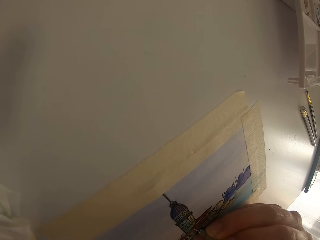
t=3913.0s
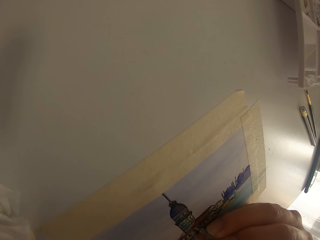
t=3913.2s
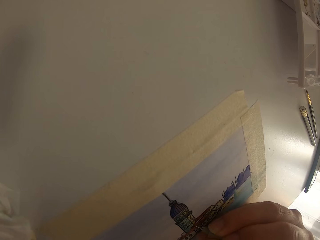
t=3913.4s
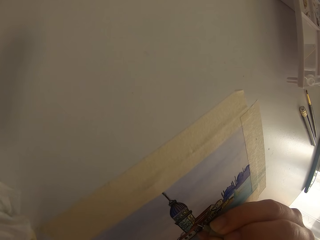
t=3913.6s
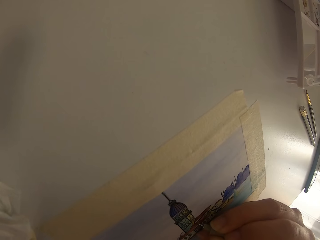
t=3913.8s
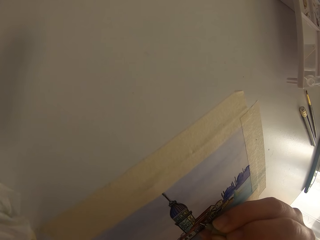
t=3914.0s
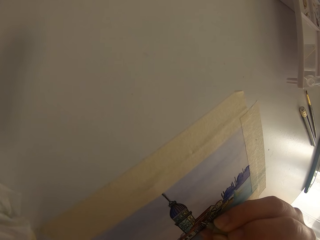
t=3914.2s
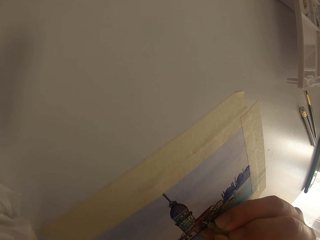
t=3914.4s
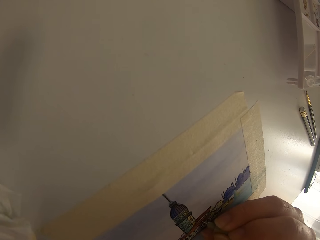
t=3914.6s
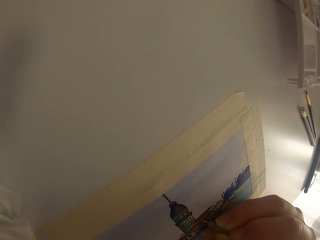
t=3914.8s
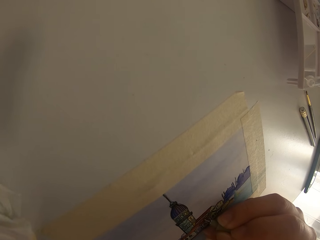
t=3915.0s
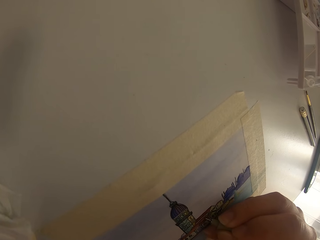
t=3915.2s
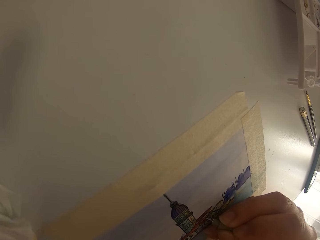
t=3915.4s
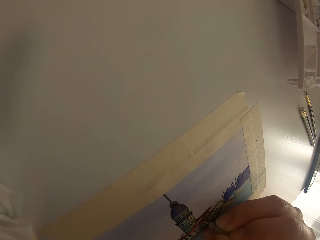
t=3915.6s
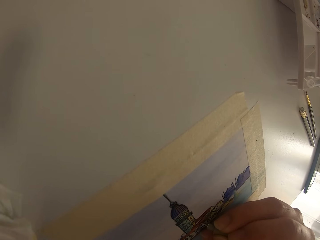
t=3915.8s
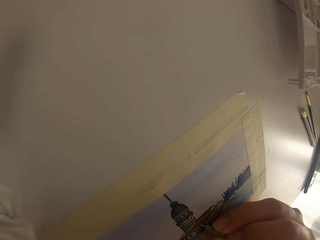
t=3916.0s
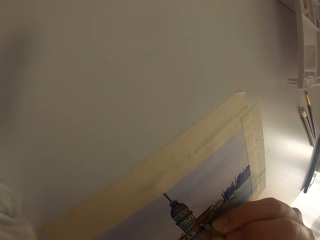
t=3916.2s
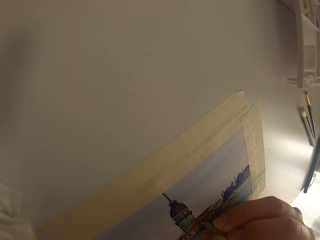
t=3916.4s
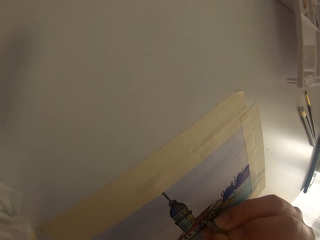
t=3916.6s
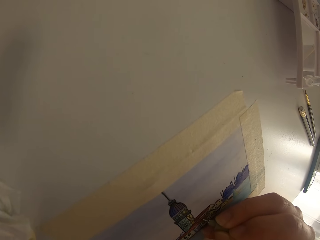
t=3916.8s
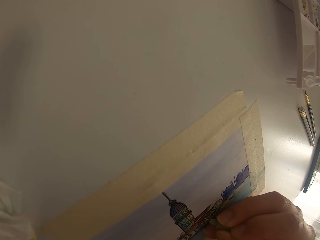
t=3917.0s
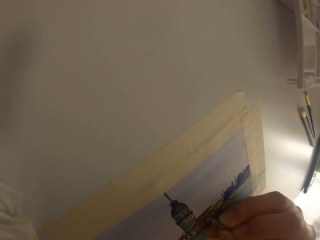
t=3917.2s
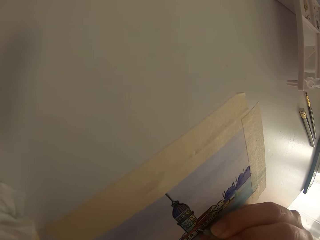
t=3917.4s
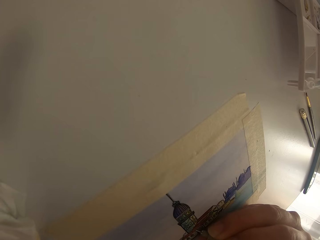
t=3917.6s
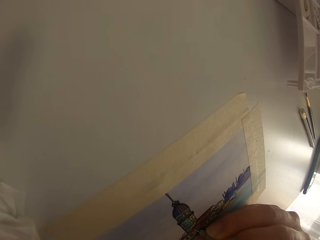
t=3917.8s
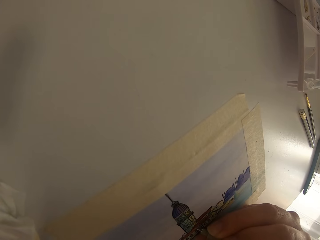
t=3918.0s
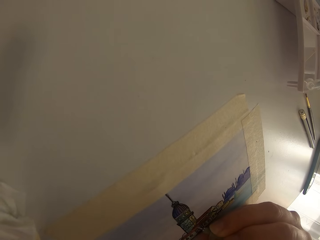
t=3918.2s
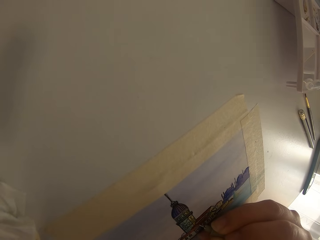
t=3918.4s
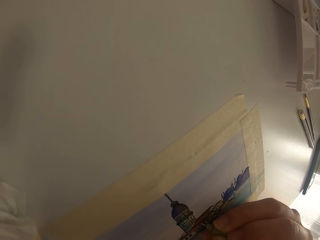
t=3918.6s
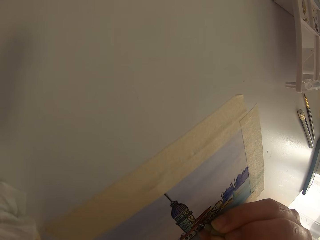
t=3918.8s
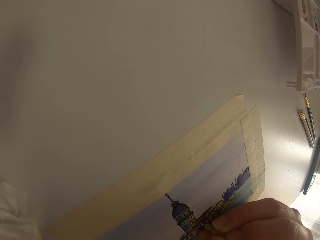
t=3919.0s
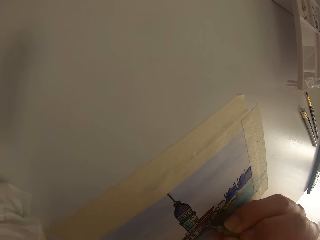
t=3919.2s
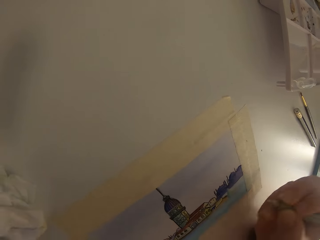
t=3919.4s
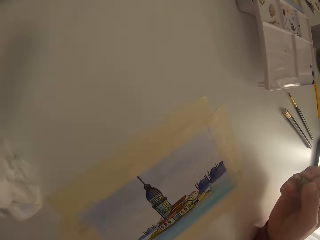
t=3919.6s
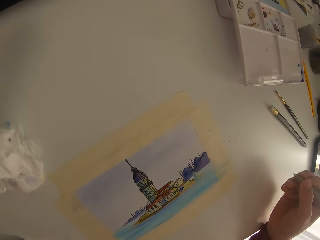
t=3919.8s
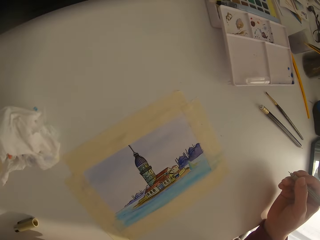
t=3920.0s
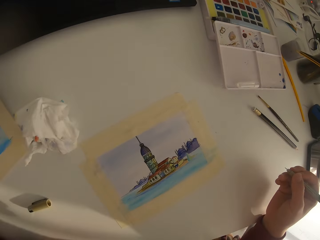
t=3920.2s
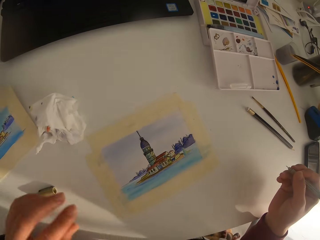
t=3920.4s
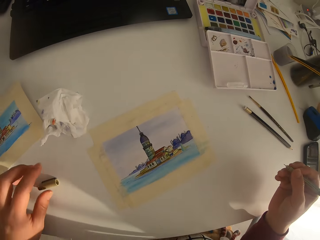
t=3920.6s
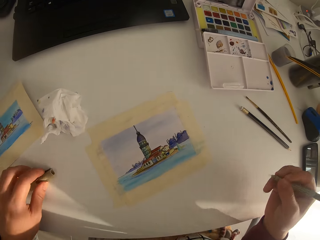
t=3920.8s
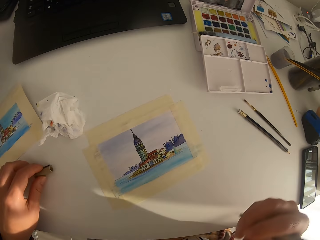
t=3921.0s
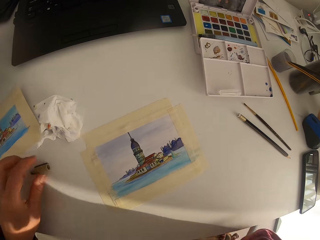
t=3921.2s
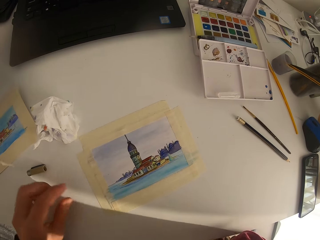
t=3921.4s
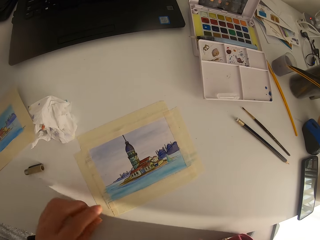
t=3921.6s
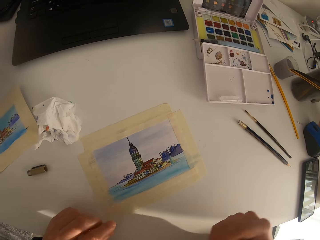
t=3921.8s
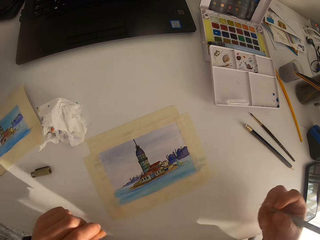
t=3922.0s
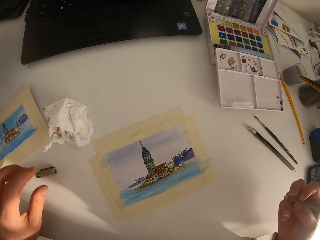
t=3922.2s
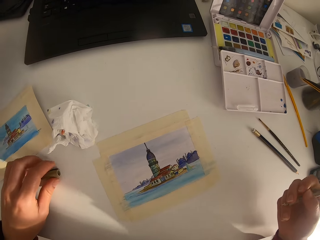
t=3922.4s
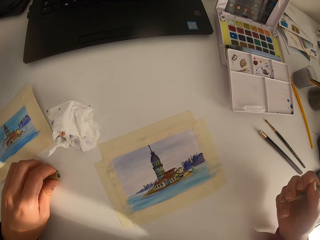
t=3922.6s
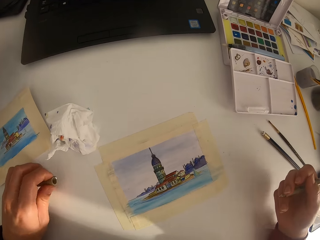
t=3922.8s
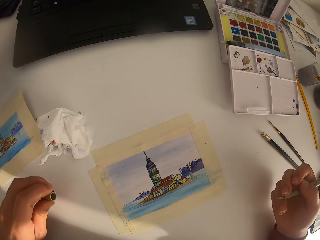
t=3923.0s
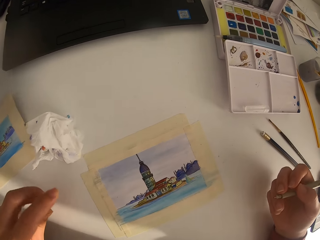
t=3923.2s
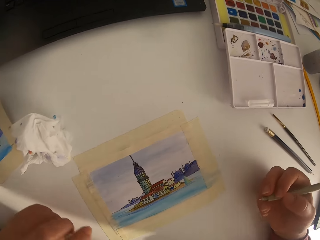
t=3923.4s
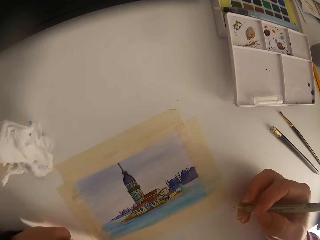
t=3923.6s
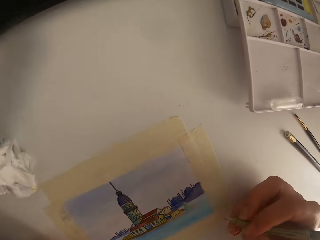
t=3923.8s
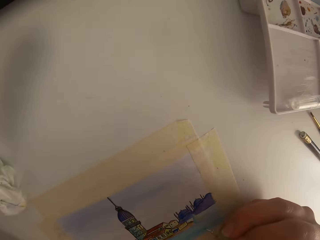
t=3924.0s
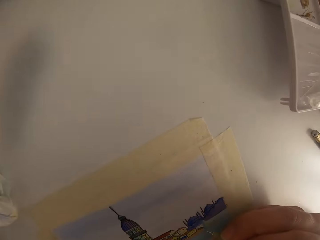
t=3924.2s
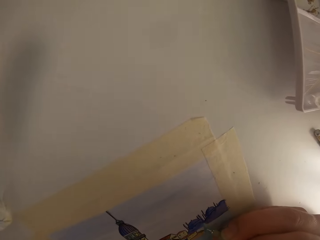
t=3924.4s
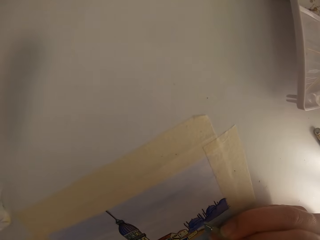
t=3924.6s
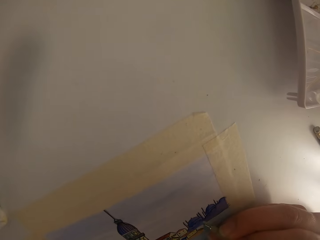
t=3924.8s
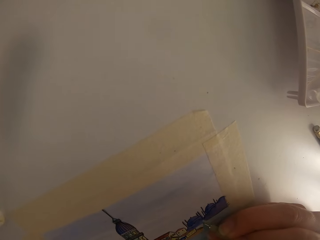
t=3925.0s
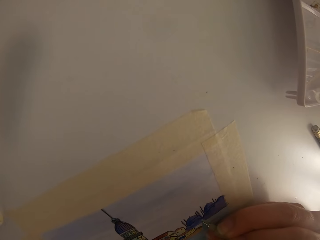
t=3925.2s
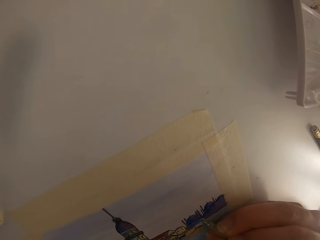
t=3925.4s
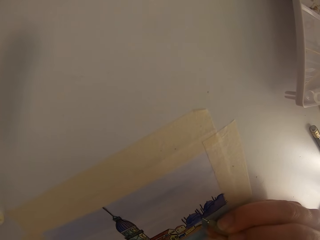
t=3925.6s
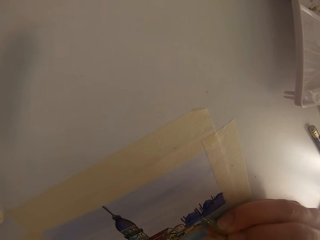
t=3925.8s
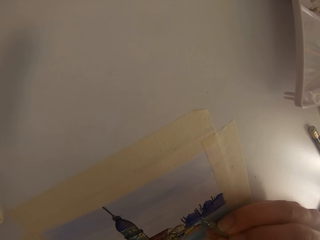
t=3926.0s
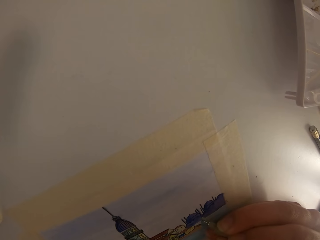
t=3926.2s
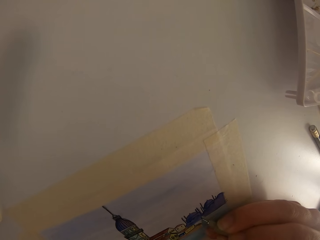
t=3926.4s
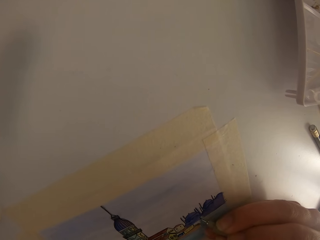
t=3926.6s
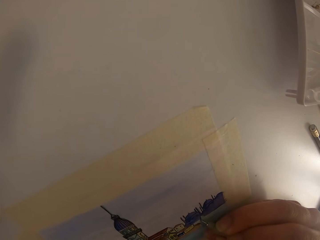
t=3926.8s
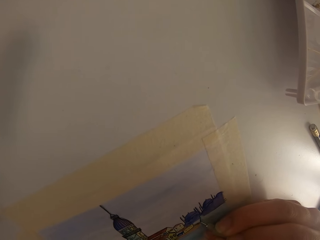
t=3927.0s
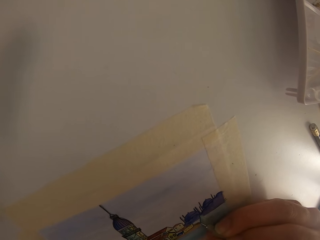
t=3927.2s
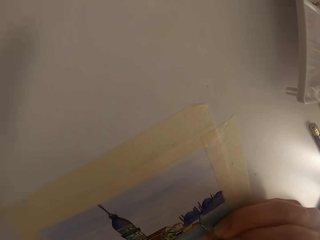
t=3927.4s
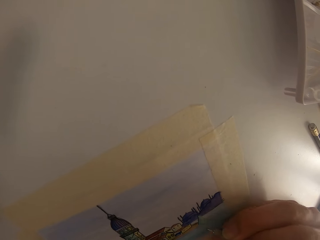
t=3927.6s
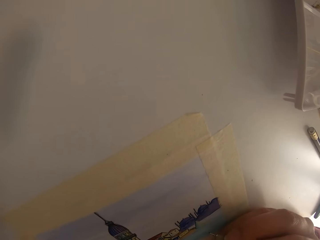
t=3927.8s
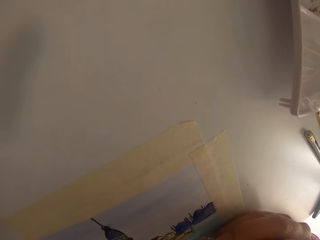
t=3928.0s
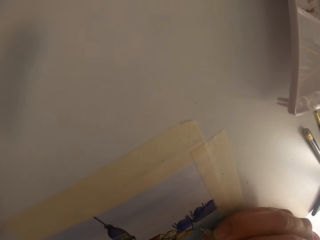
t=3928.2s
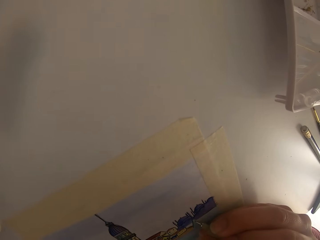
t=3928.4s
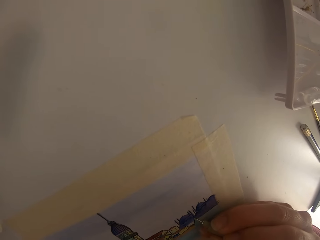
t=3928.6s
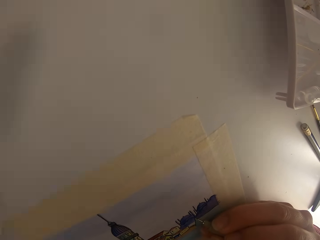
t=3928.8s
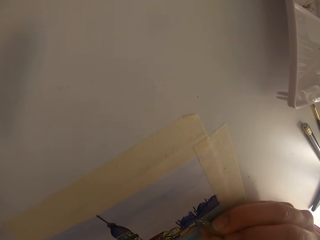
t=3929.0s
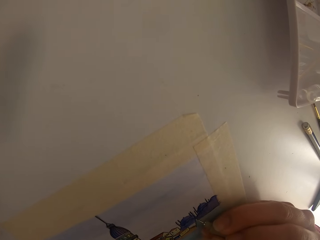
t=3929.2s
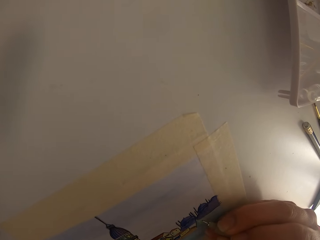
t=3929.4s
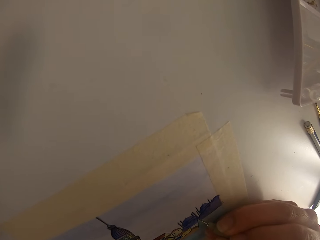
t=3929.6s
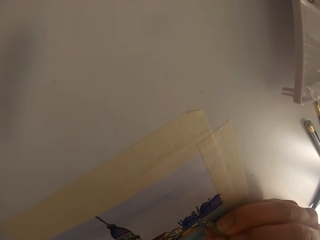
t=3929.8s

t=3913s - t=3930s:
The camera wearer picks a pen lid. They draw on a paper.

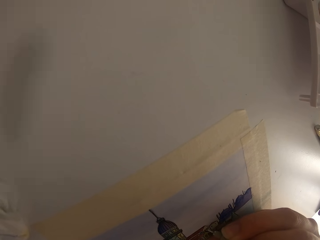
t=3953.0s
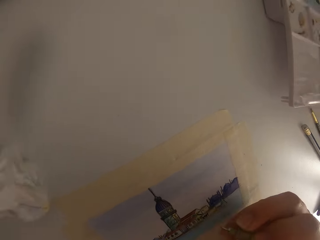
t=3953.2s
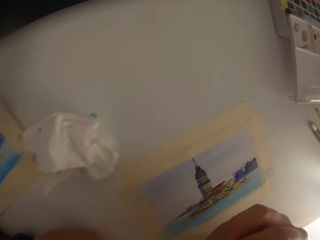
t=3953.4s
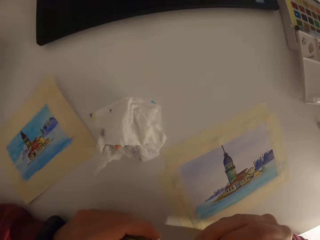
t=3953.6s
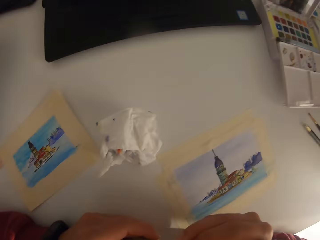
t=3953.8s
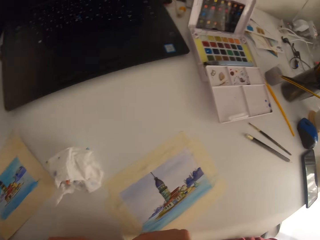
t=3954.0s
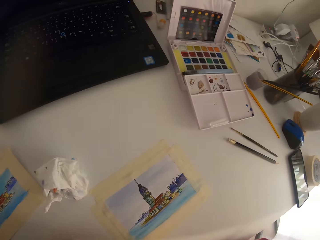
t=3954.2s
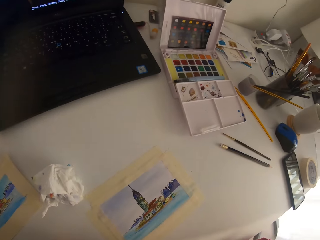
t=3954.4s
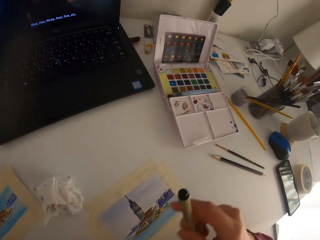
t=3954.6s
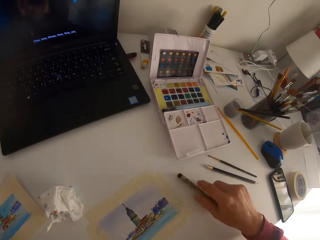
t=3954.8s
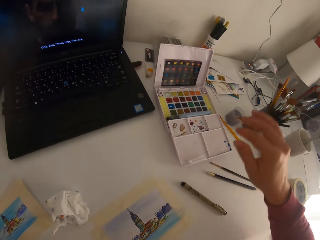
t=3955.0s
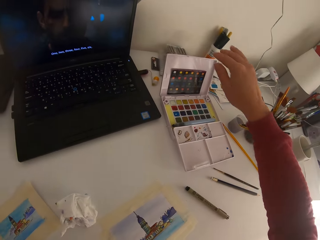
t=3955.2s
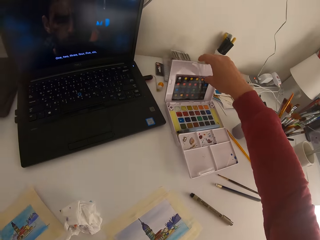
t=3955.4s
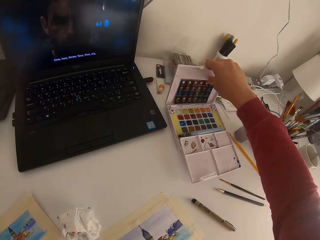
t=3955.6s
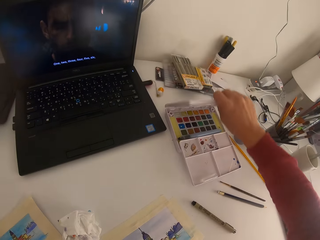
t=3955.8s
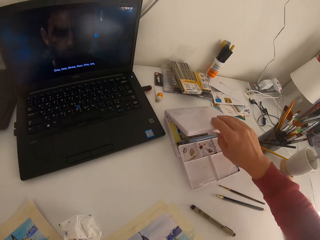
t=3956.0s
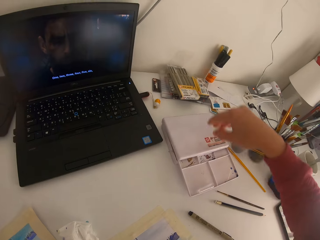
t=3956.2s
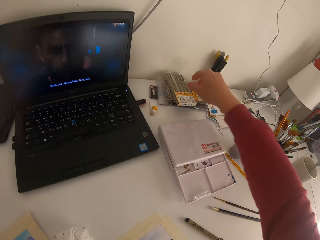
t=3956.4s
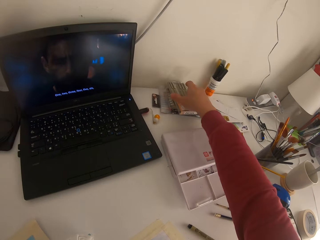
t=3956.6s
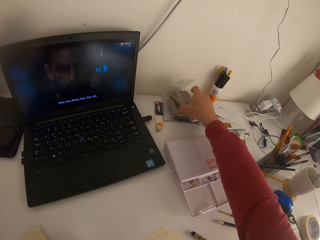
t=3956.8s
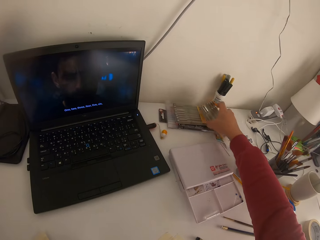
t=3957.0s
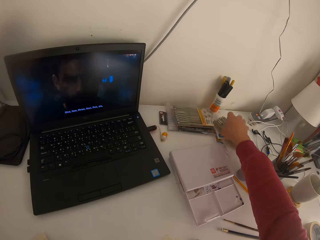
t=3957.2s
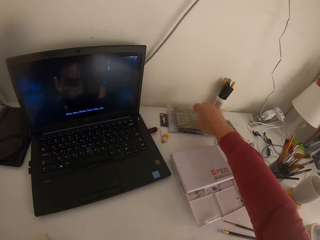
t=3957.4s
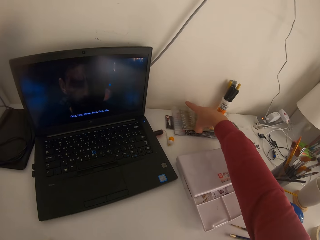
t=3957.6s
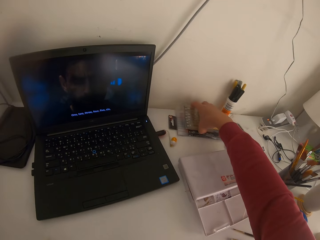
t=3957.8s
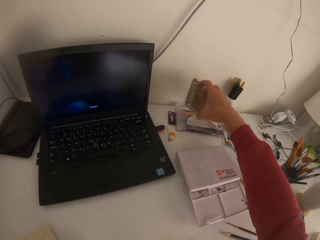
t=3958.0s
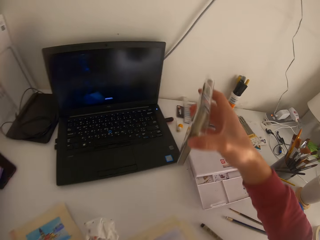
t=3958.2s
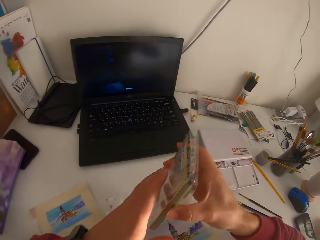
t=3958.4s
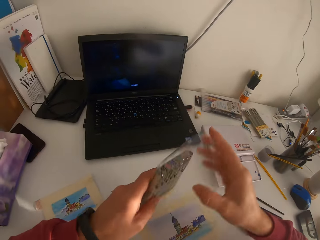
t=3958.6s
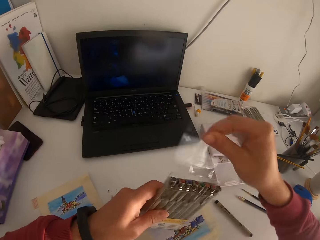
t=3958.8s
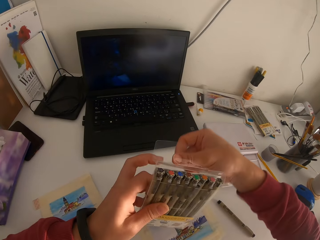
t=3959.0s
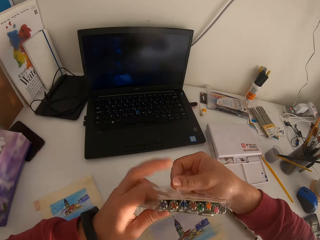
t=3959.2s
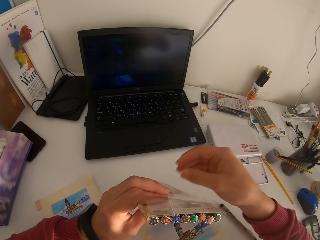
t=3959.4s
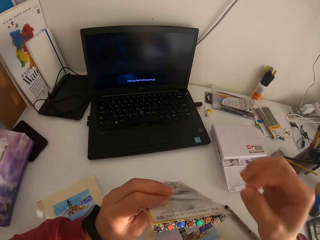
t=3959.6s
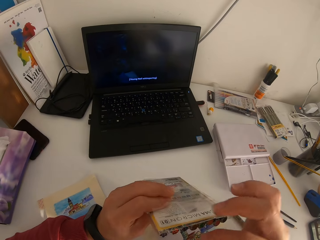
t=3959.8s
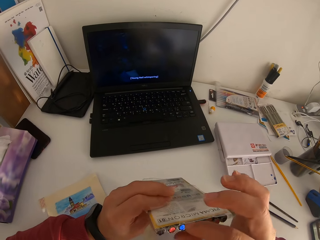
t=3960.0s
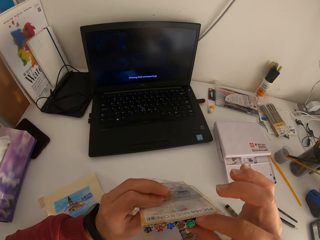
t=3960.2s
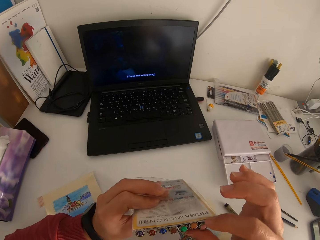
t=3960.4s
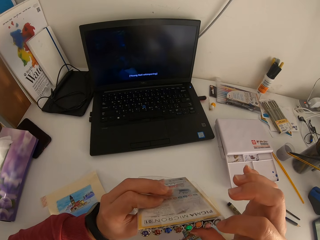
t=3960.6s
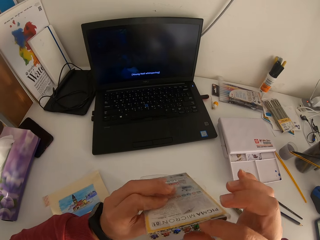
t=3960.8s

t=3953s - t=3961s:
The camera wearer puts a drawing pen on the table. They close the water paint set box. They pick up a set of drawing pens. They move something. They pick something.
